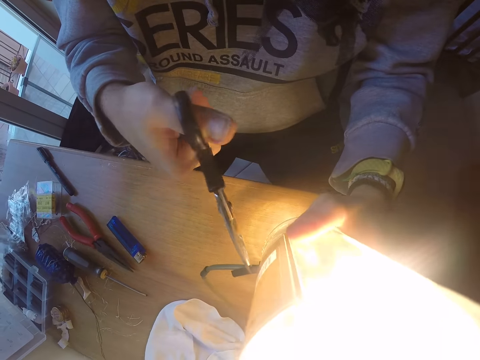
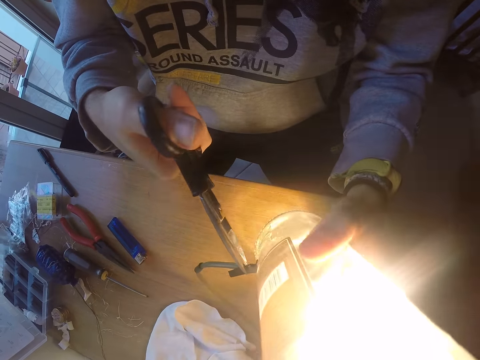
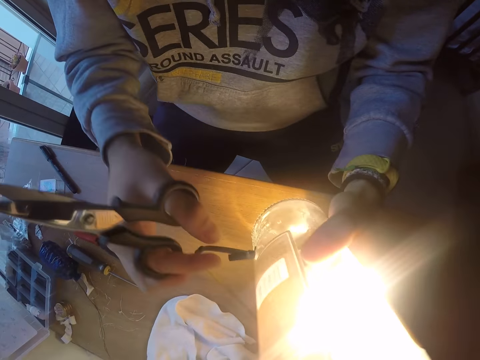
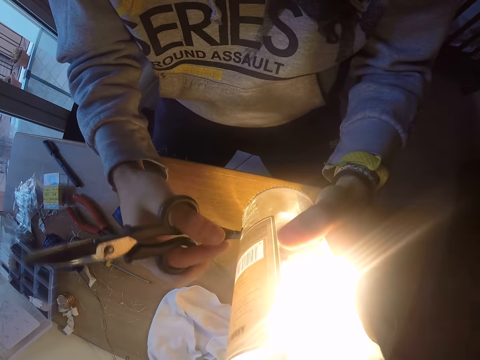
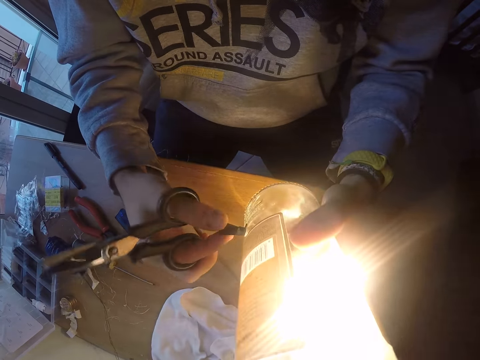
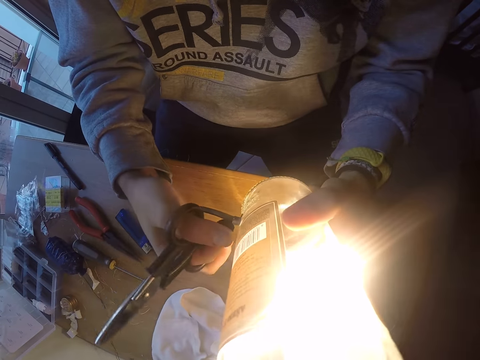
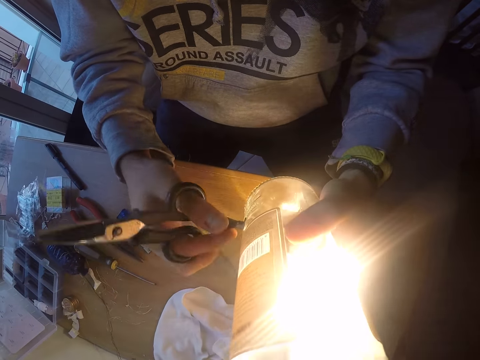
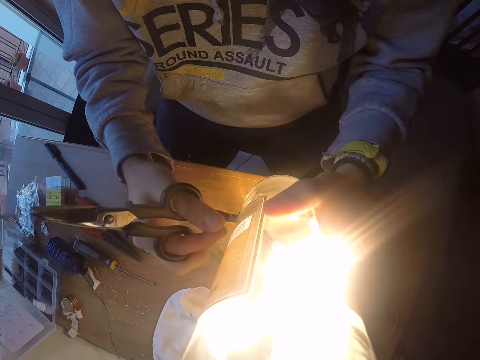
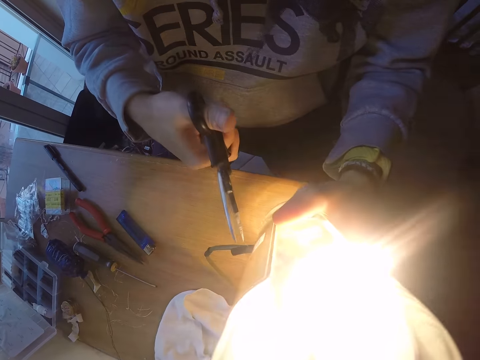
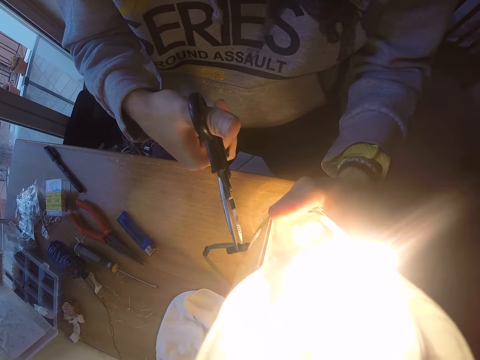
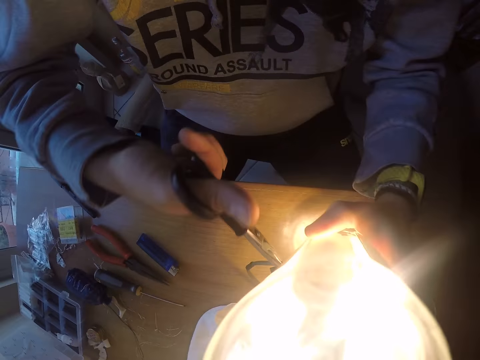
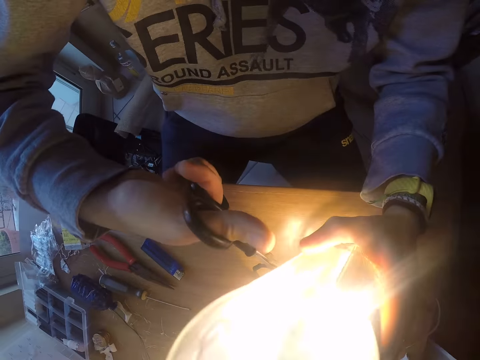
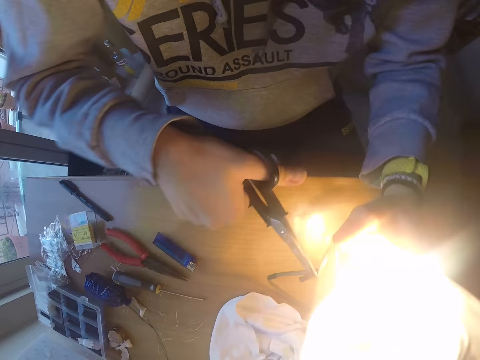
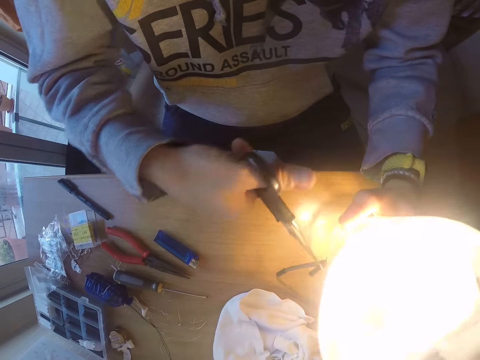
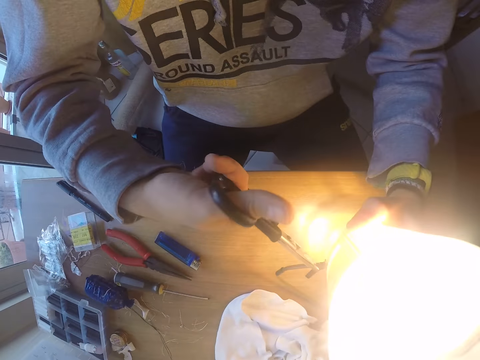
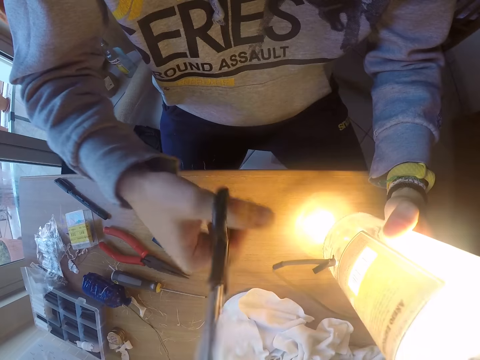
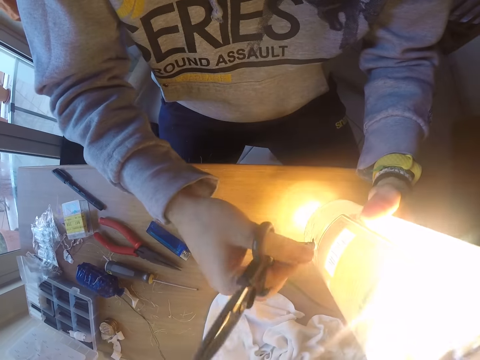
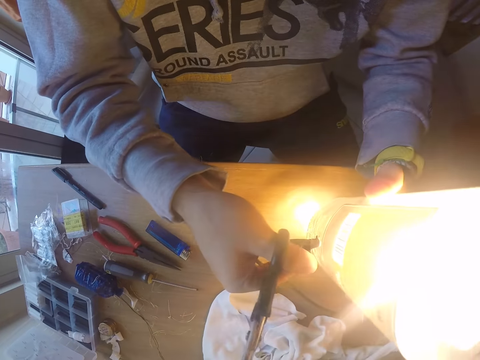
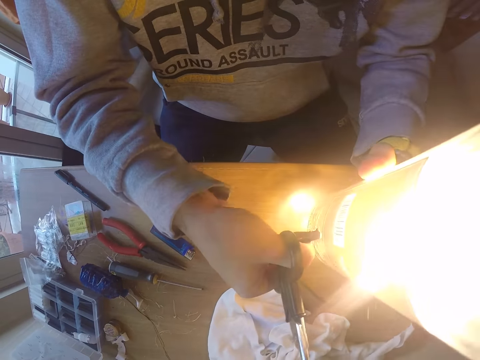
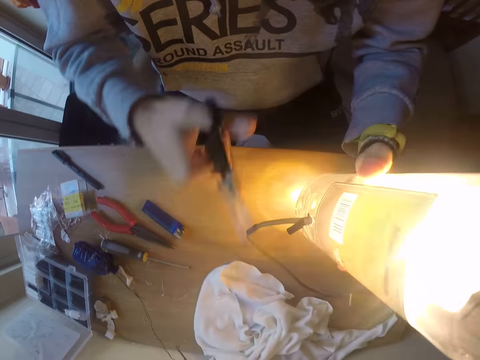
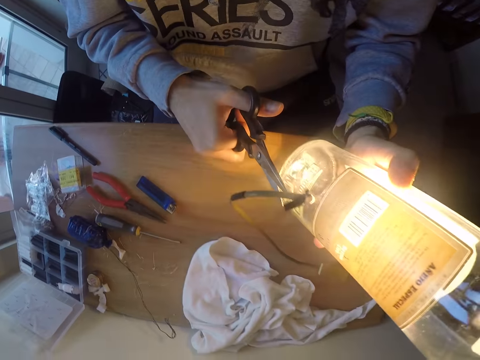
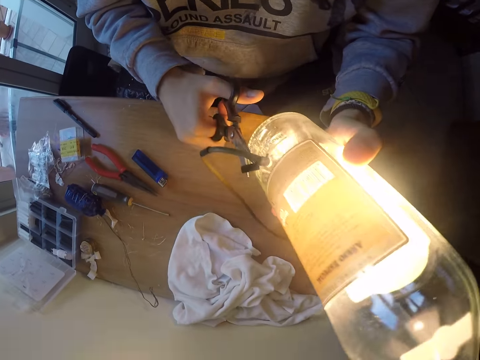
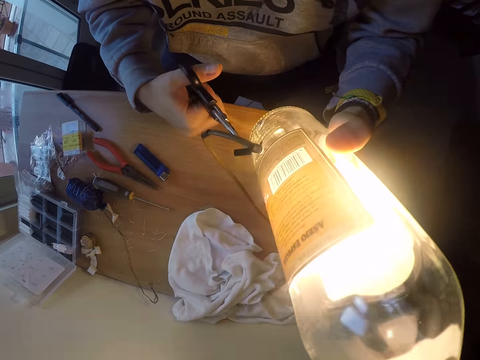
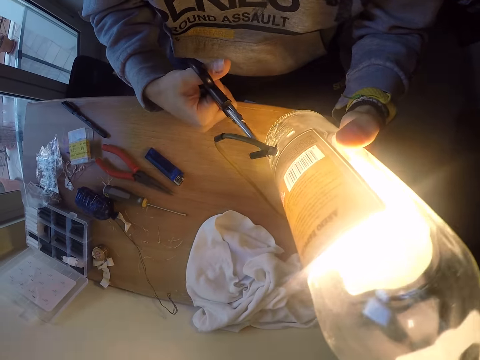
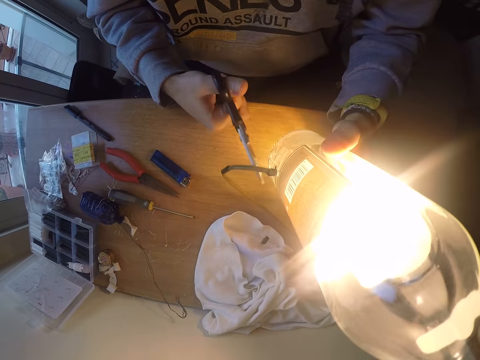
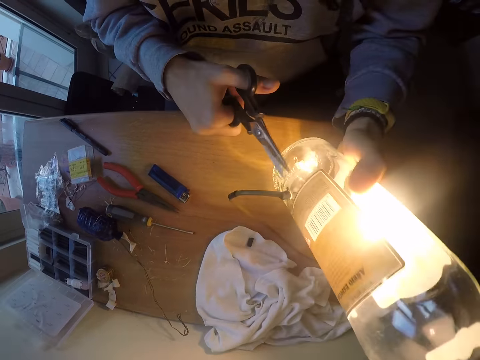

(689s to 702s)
The camera wearer bends the piece of rubber with his right hand. He touches the rubber with the right hand. He slices the piece of rubber with the scissors in his right hand. He bends the piece of rubber with his right hand. He touches the rubber with the right hand. He slices the piece of rubber with the scissors in his right hand.

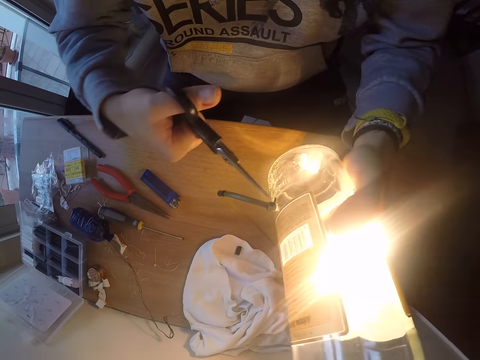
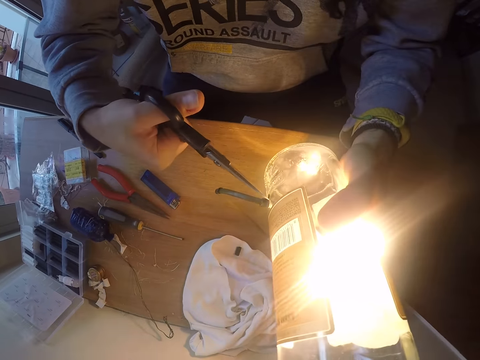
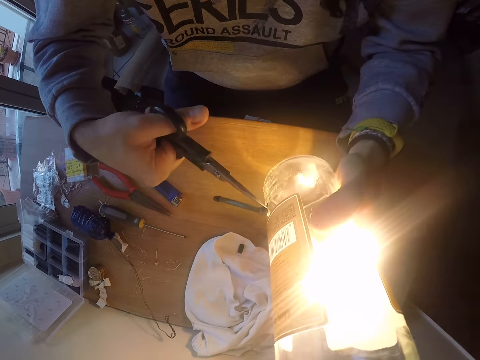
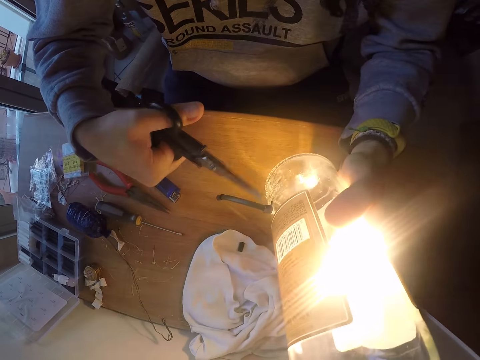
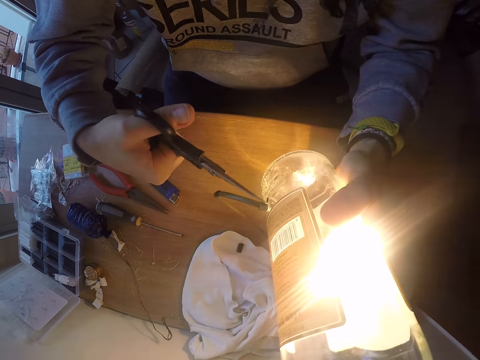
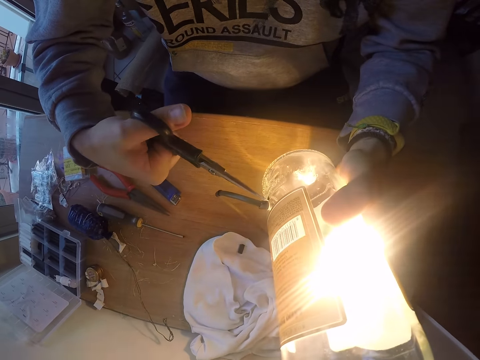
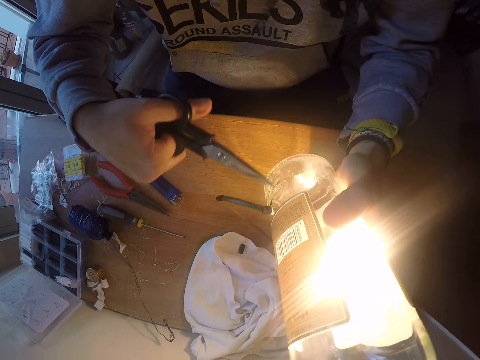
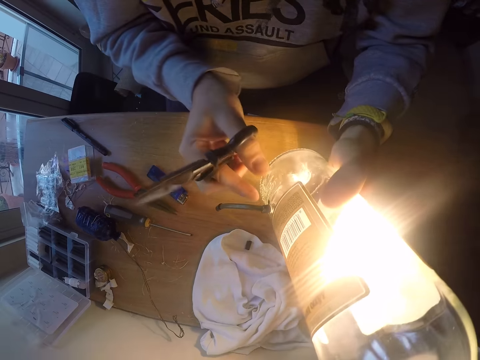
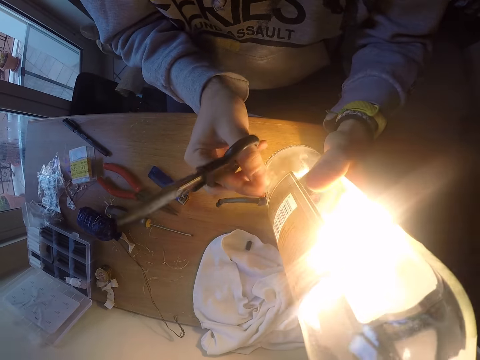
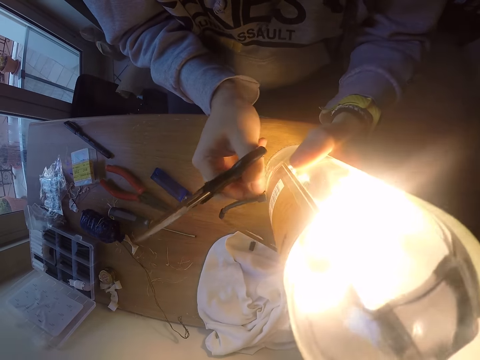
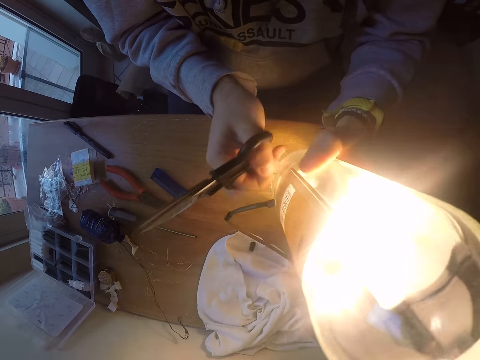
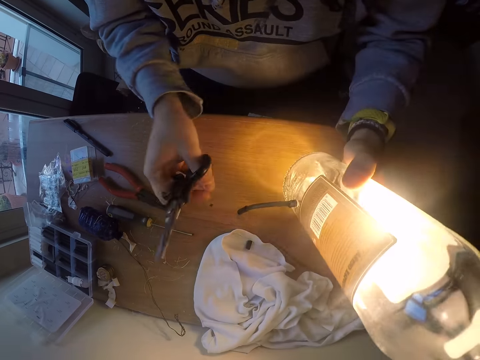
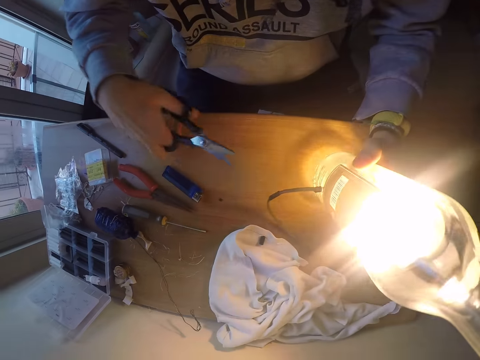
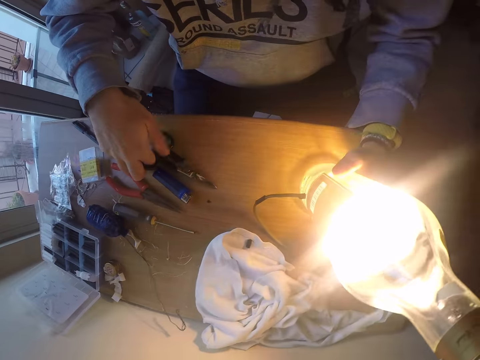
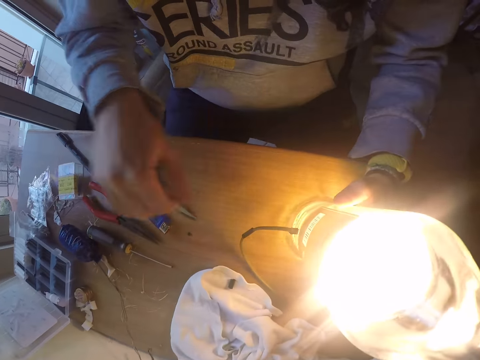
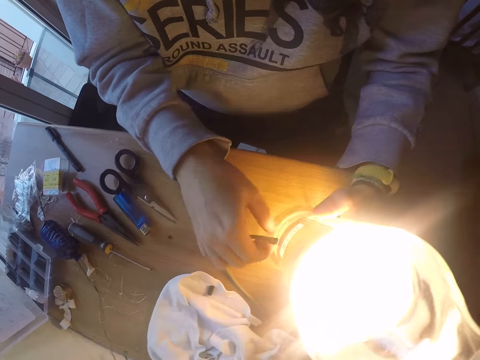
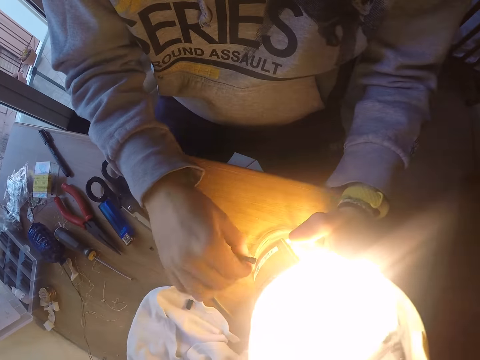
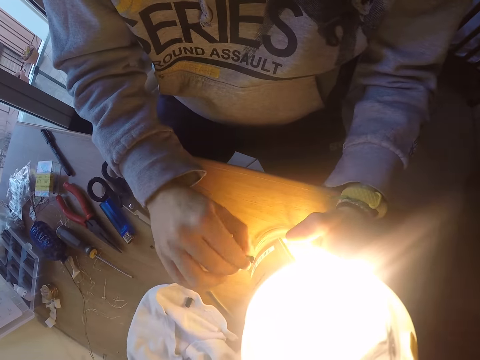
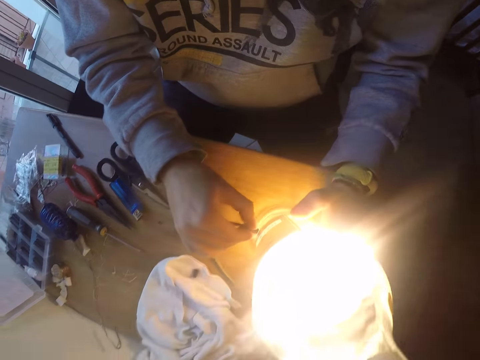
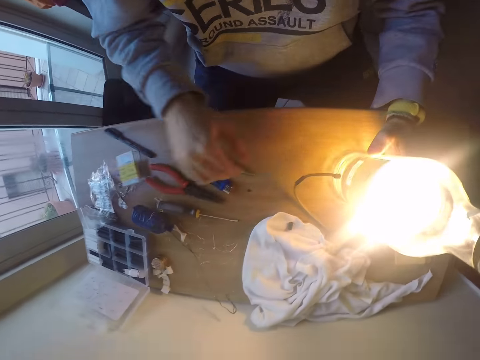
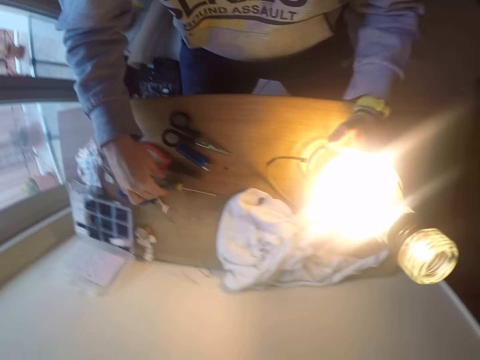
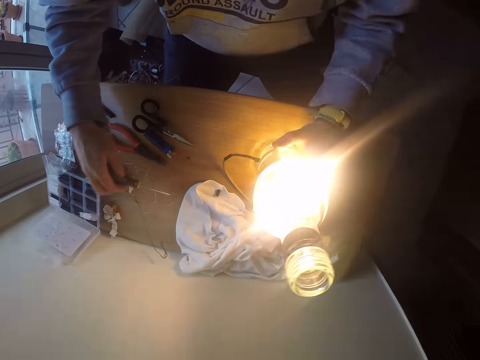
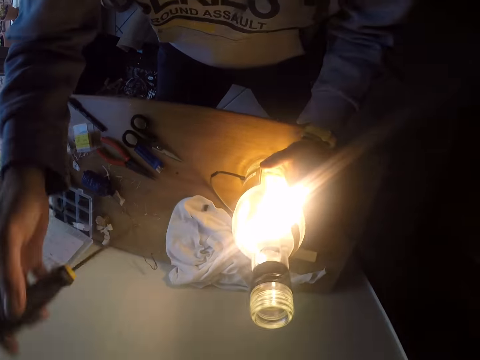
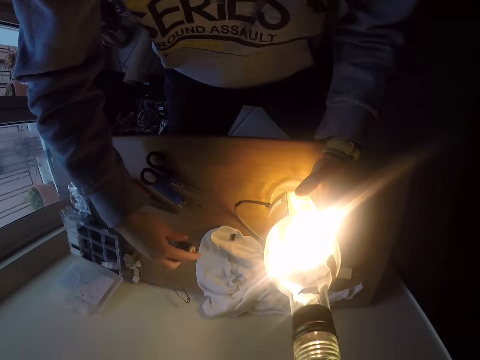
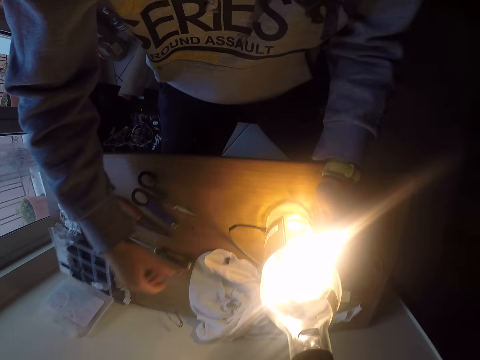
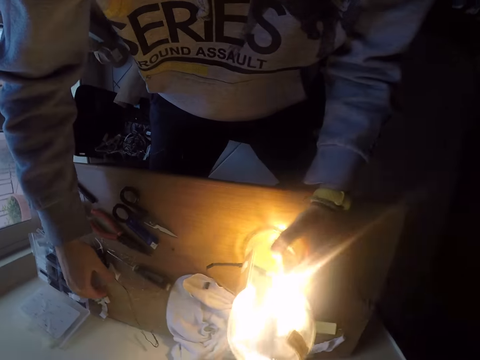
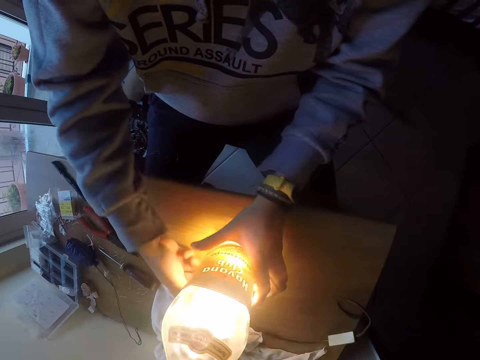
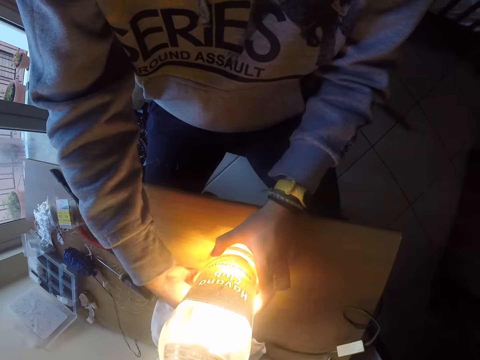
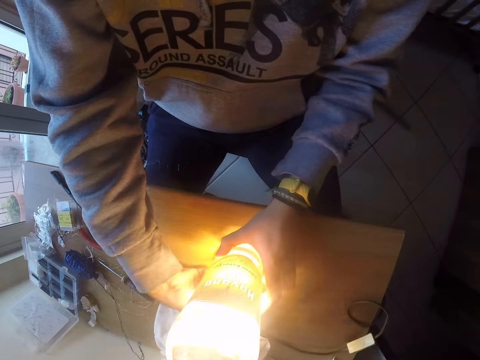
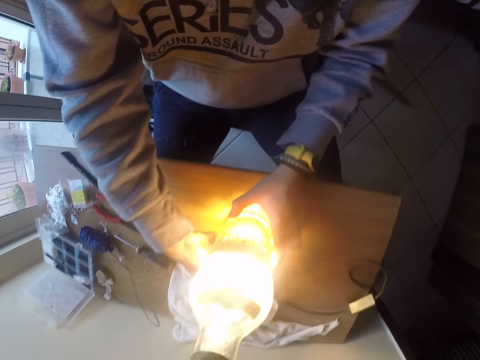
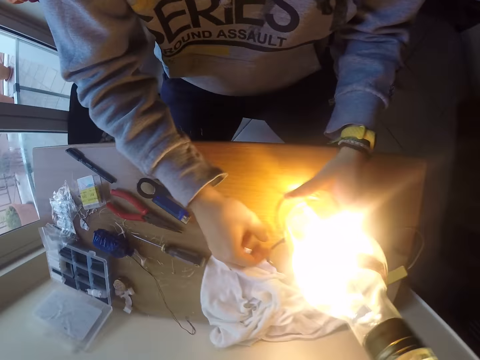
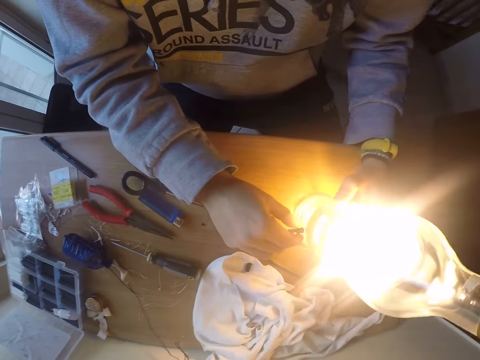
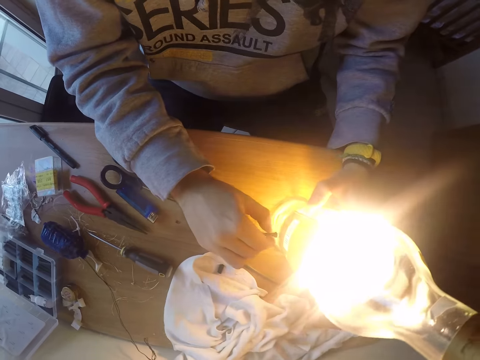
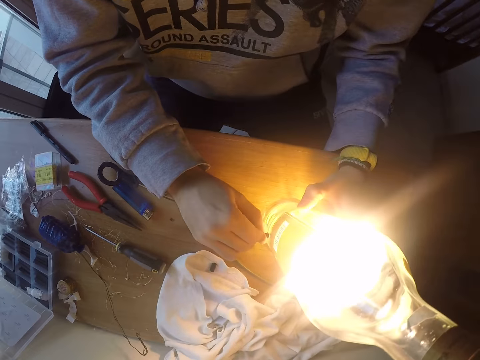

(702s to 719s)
The camera wearer slices the piece of rubber with the scissors in his right hand. He cuts the piece of rubber with his right hand. He touches the rubber with the right hand. He puts the bottle on the table with his left hand. He drops the scissors on the table with his right hand. He holds the filament with his right hand. He touches the rubber with the right hand. He picks up a screwdriver with his right hand. He drops the screwdriver with his right hand. He turns the bottle with his left hand. He pulls the filament with his right hand. He touches the rubber with the right hand. He turns the bottle with his right hand. He turns the bottle with his left hand. He pulls the filament with his right hand.
